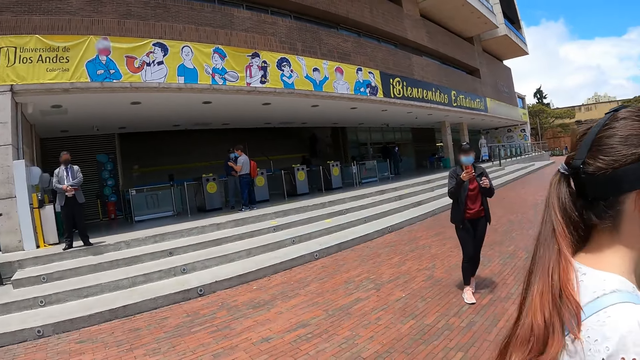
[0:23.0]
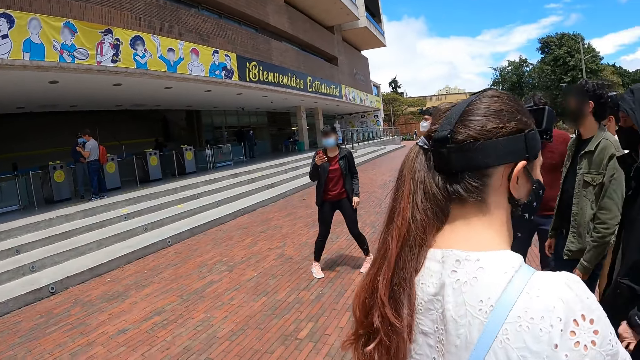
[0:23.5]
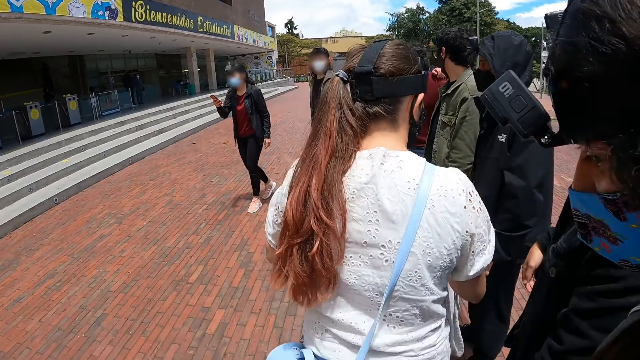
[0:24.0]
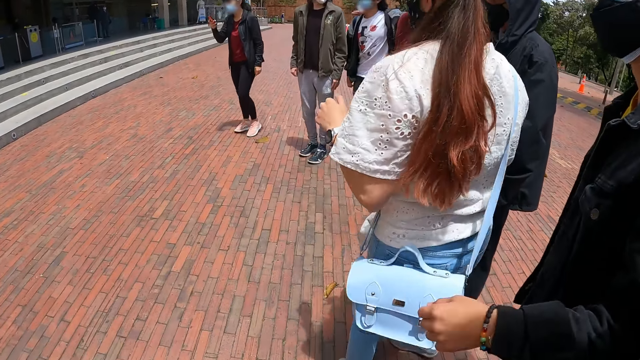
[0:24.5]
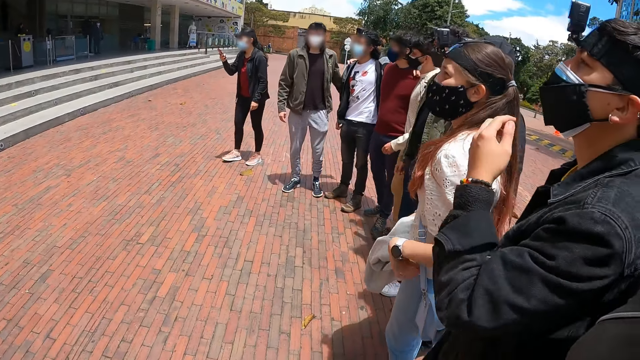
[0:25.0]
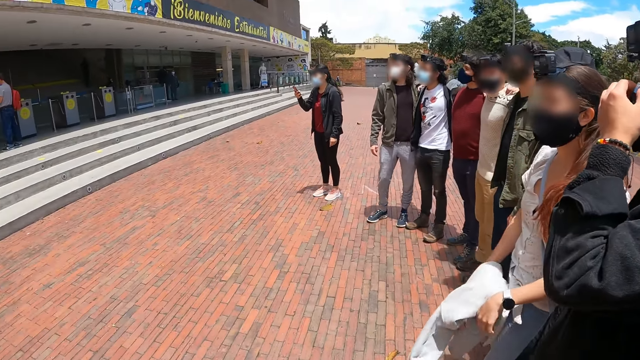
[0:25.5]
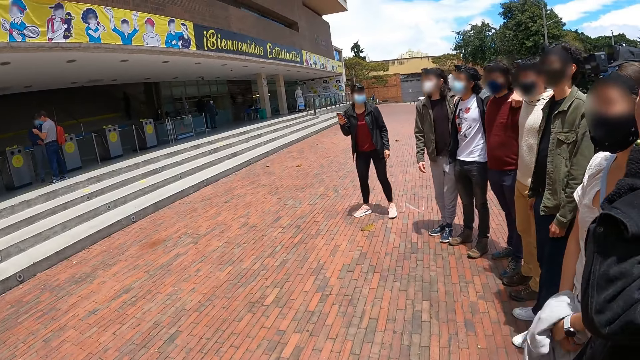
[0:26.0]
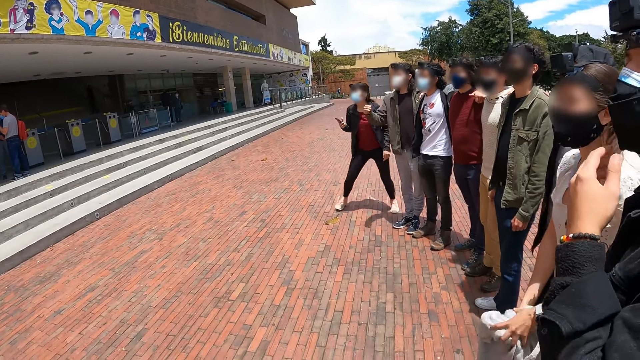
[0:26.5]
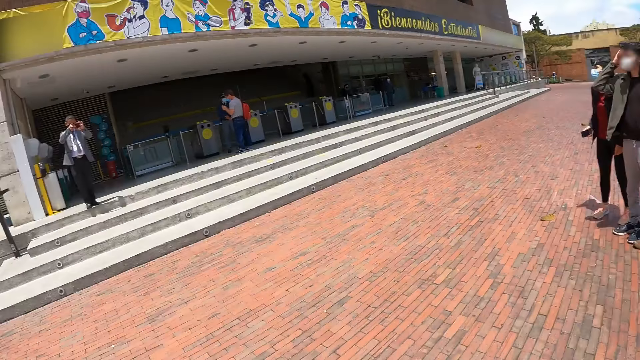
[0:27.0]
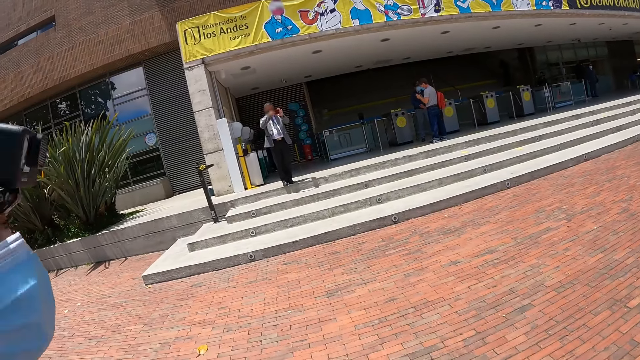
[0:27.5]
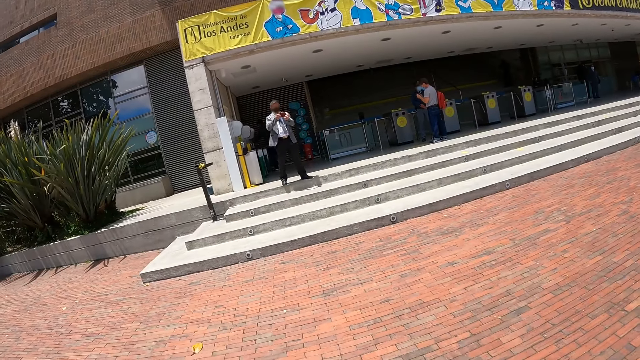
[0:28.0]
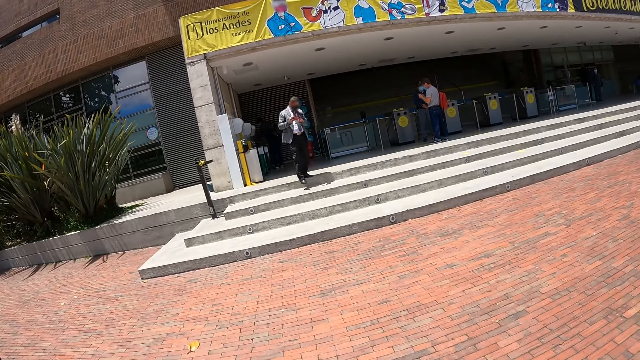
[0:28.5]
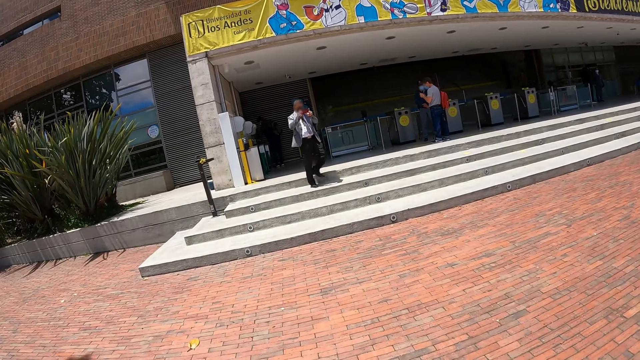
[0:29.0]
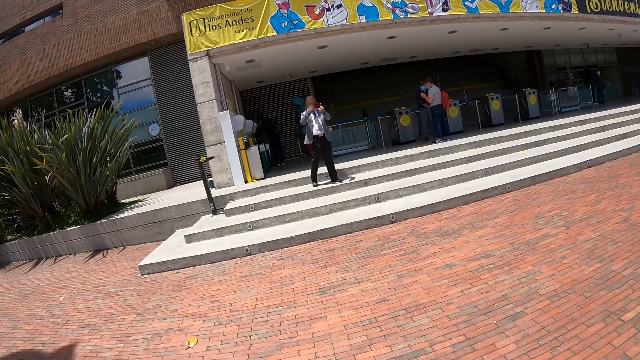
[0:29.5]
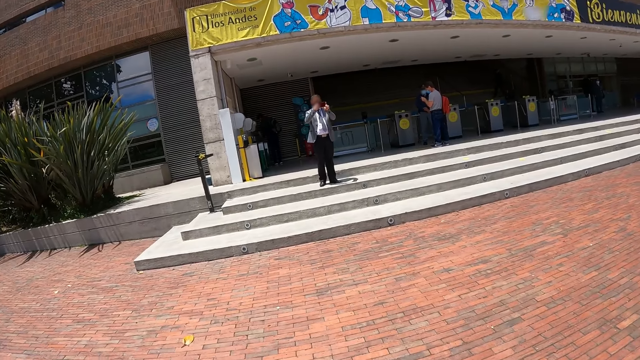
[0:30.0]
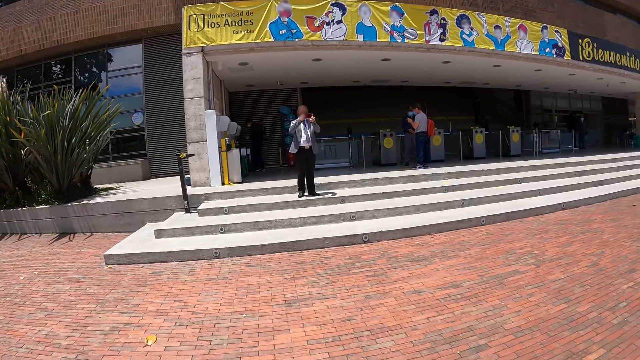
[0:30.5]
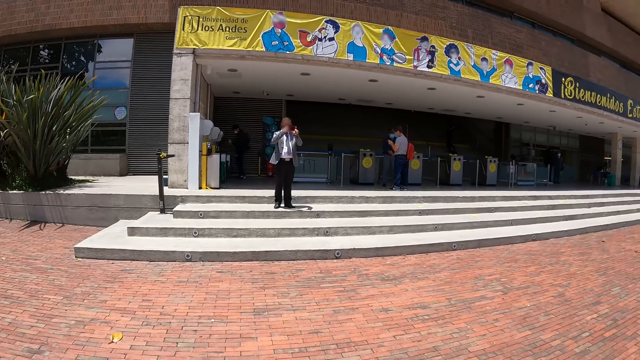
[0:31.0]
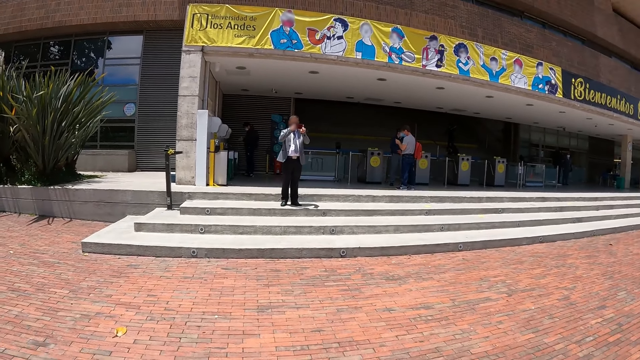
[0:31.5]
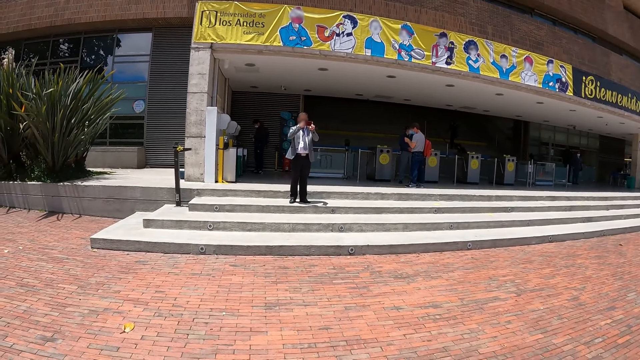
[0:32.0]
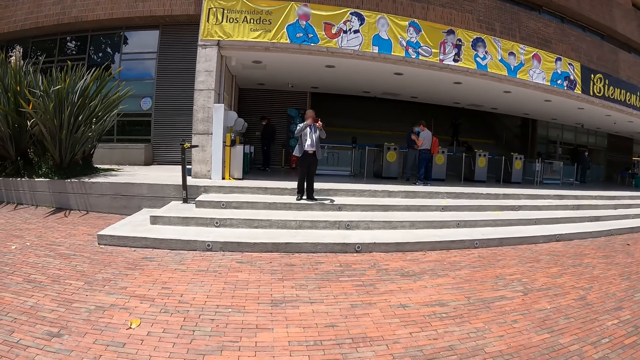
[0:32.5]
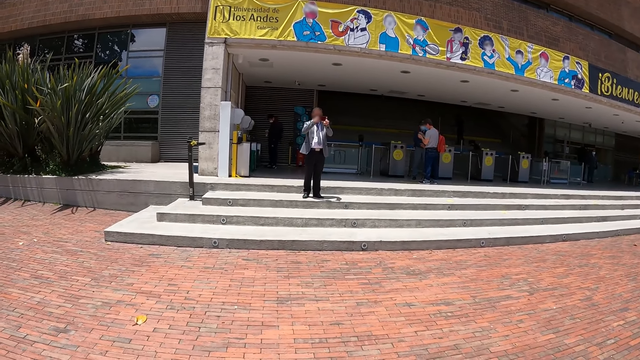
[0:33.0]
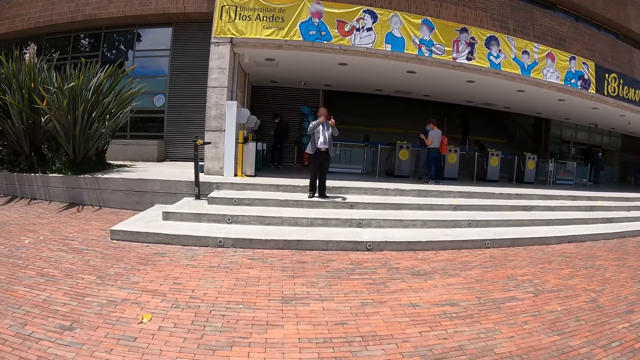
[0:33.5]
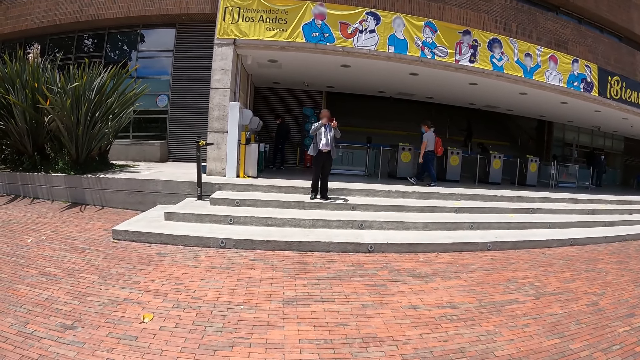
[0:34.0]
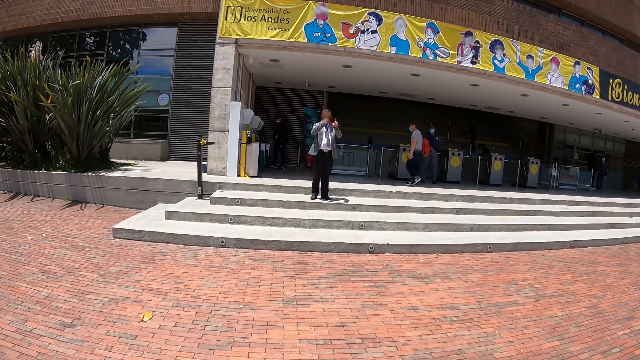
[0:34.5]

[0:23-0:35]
The camera wearer stands in line. They stare at a man. The man takes a picture with the phone, moves down the stair and takes a picture with the phone.

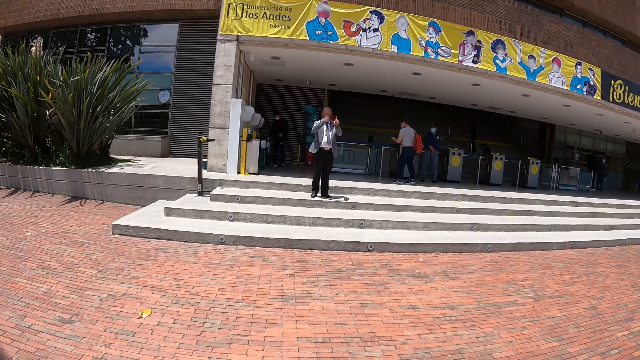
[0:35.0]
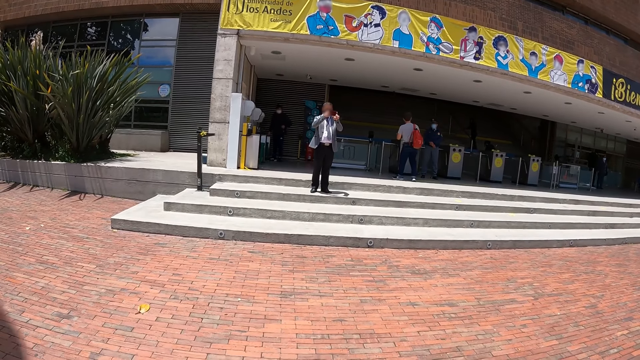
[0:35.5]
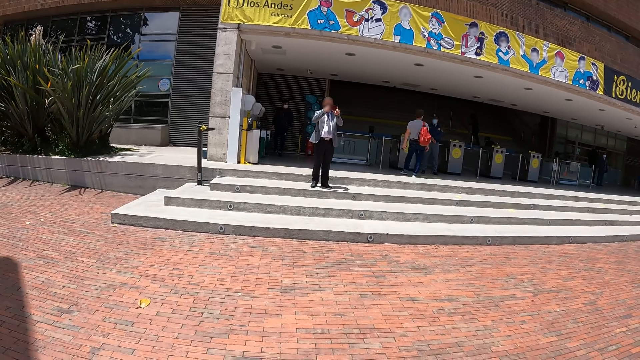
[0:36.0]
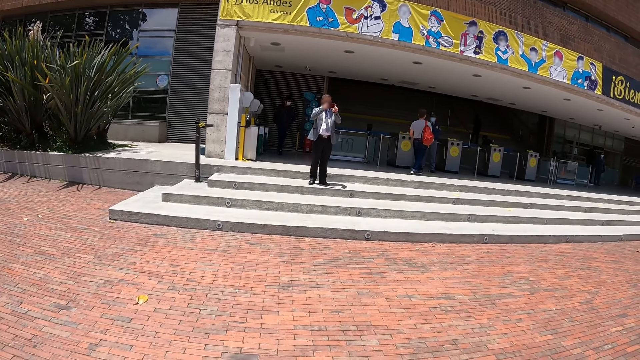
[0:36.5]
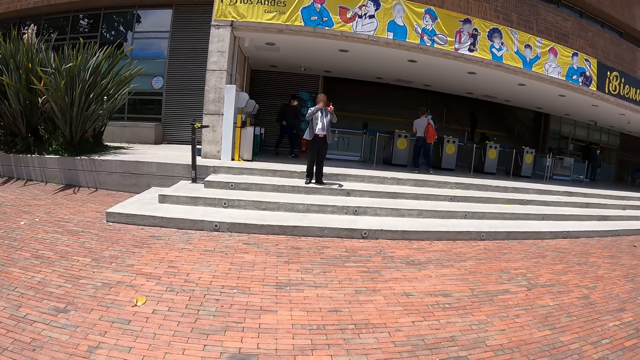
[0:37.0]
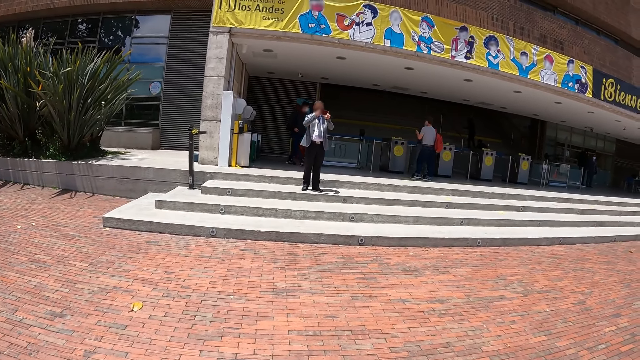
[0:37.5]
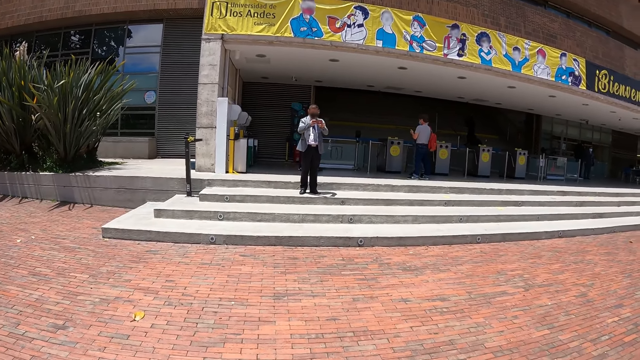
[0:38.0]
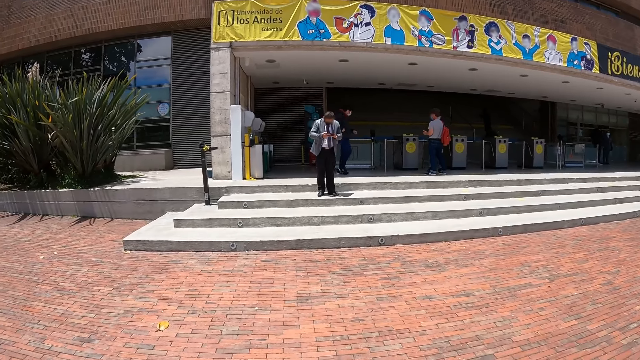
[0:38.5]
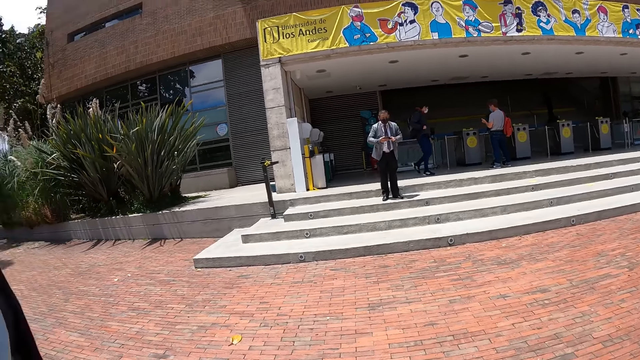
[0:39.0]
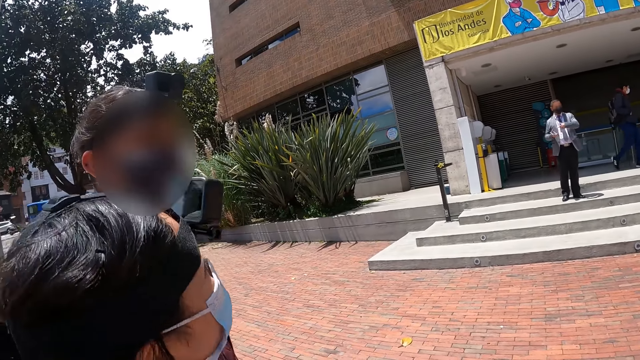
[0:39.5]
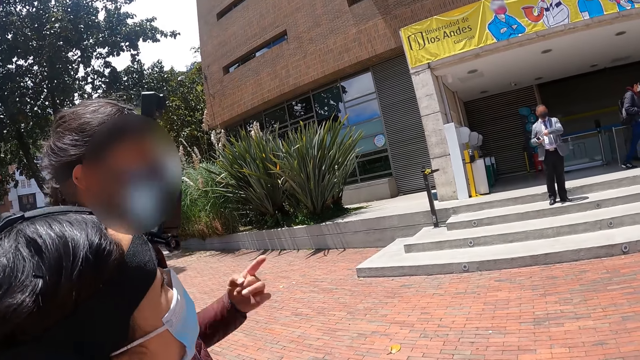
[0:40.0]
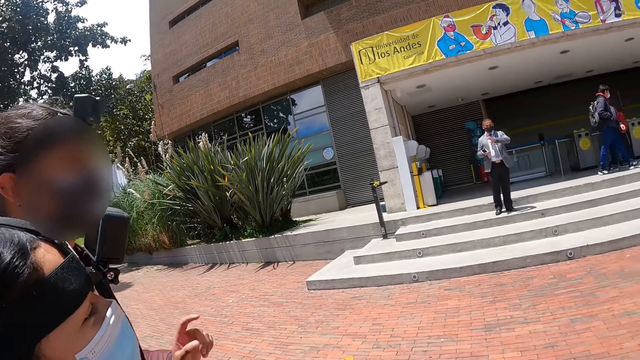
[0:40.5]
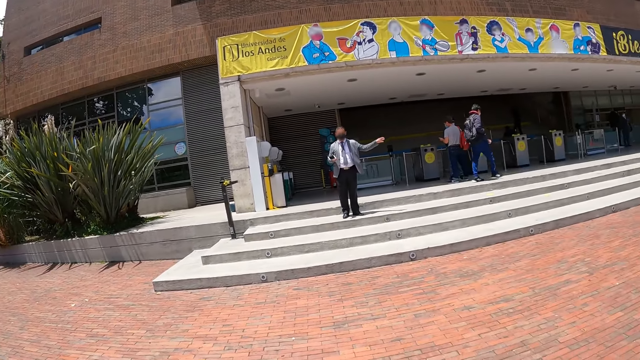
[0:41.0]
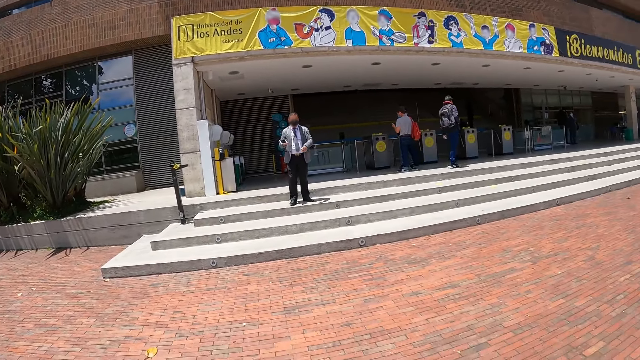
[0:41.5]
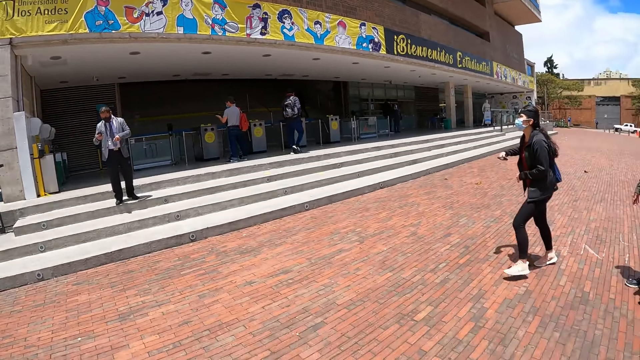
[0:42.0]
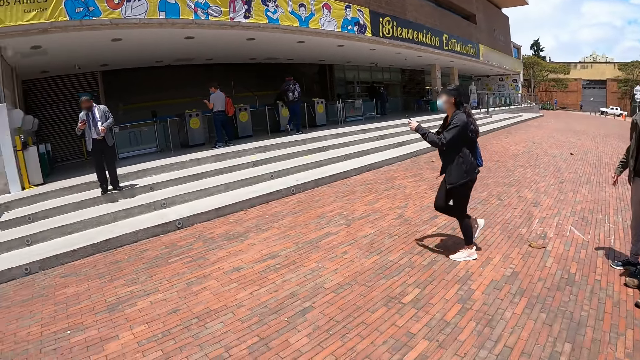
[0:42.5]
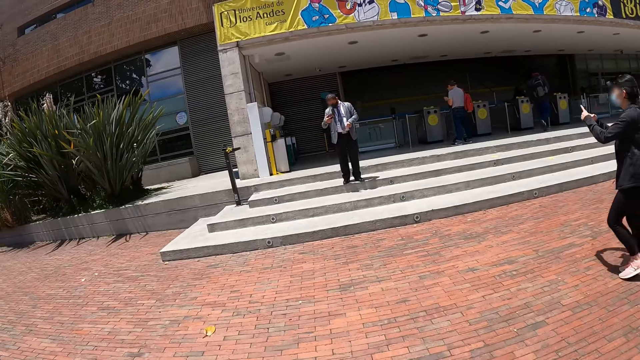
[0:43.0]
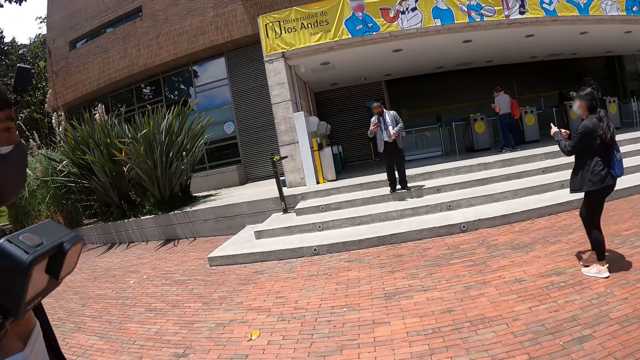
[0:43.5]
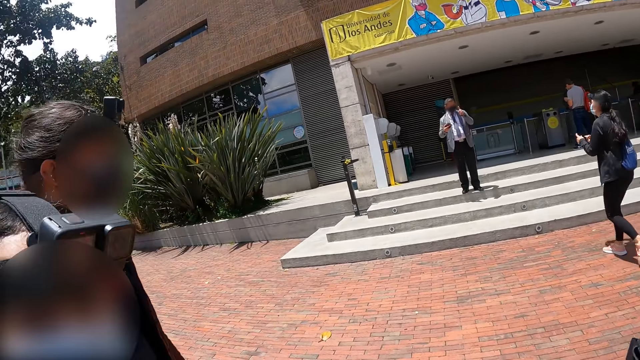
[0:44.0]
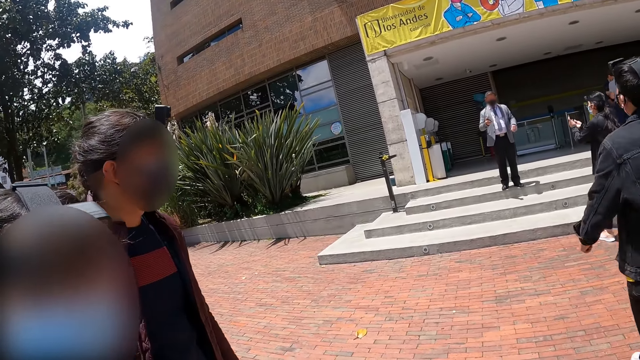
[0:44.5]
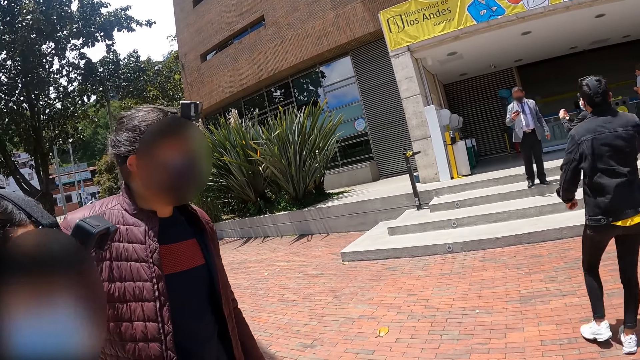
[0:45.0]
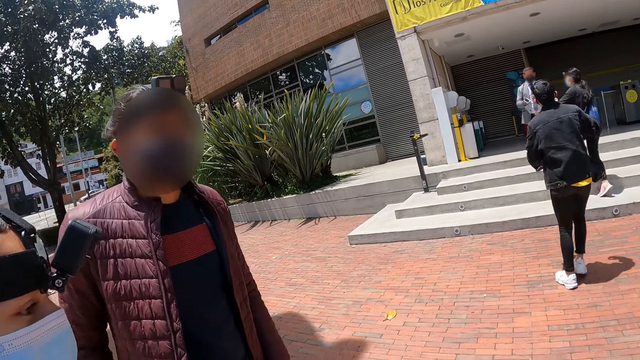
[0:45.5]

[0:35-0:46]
A person makes gestures.
